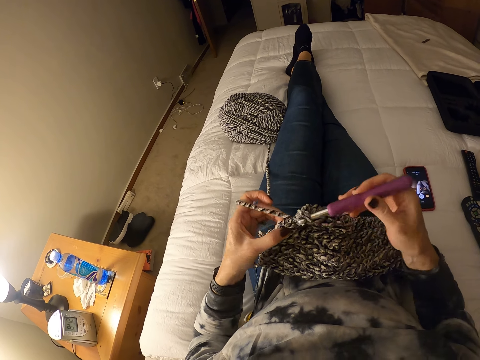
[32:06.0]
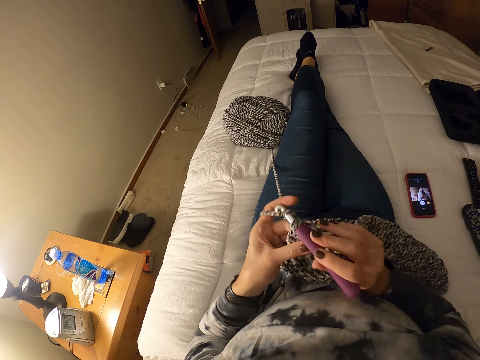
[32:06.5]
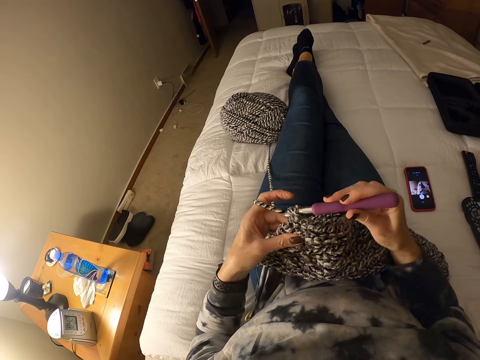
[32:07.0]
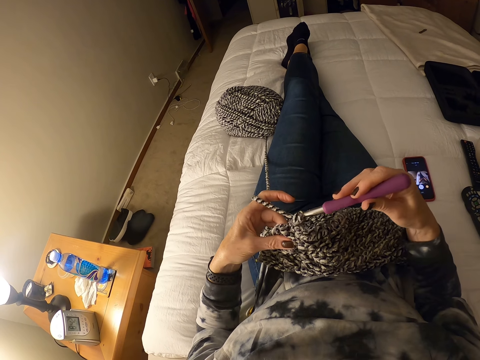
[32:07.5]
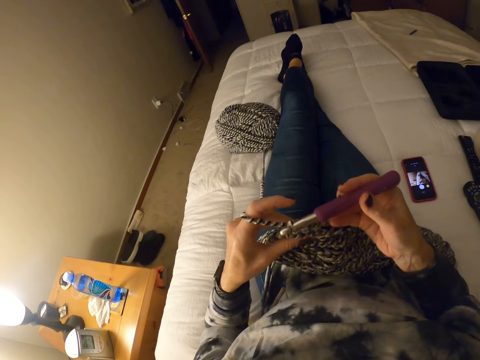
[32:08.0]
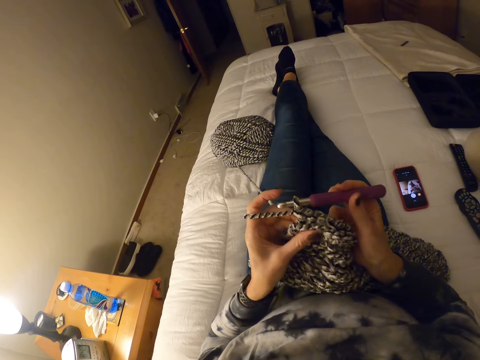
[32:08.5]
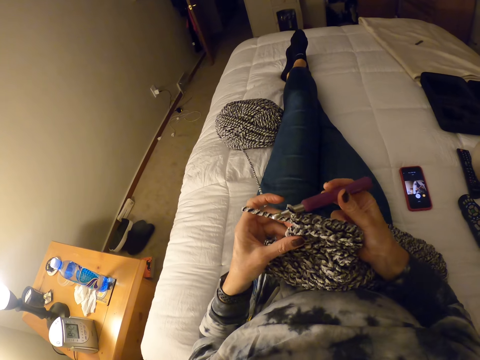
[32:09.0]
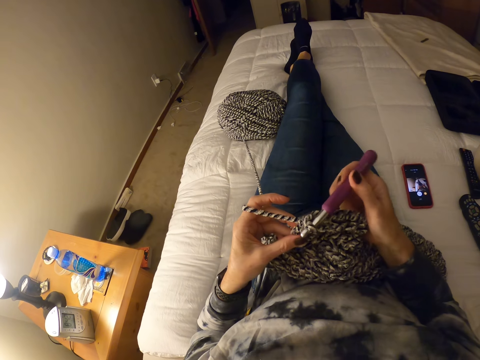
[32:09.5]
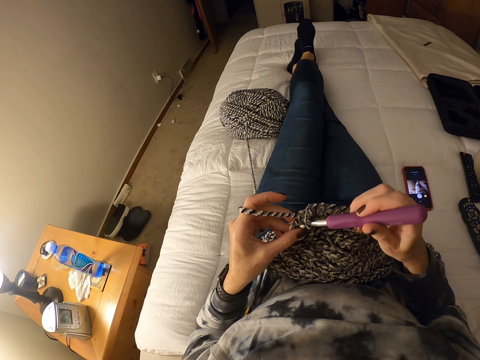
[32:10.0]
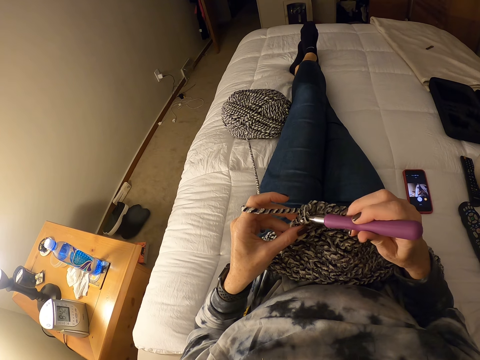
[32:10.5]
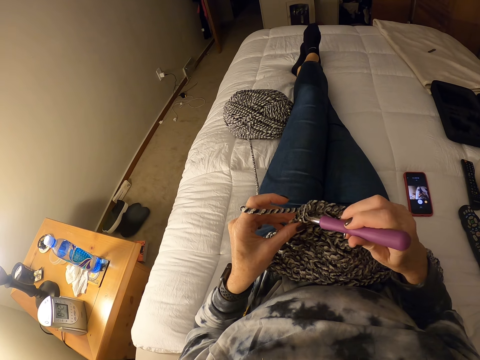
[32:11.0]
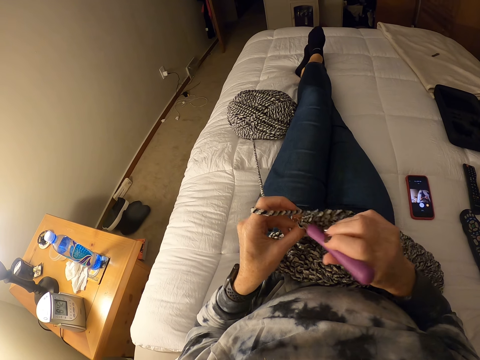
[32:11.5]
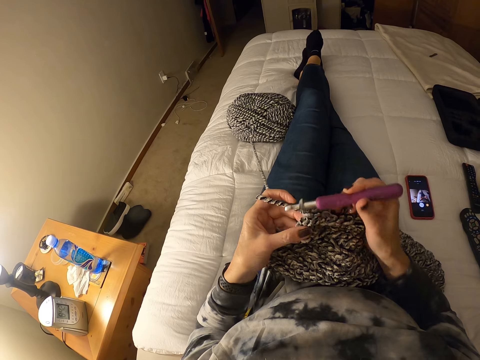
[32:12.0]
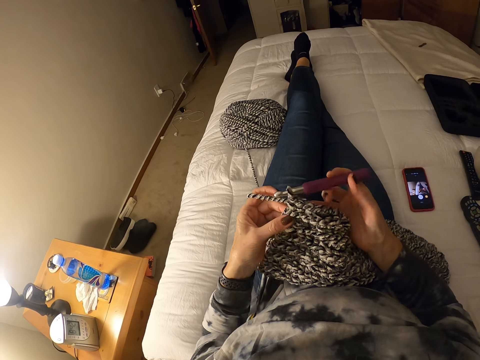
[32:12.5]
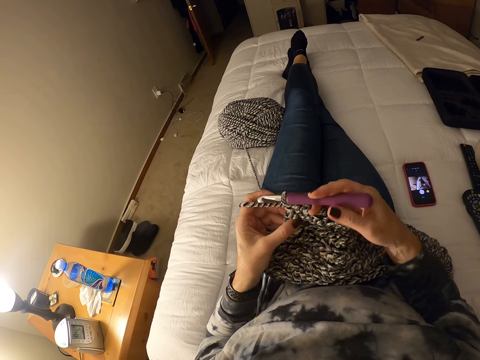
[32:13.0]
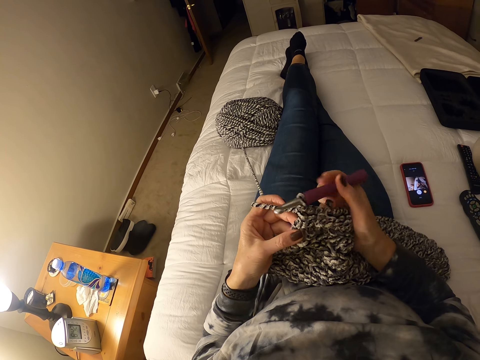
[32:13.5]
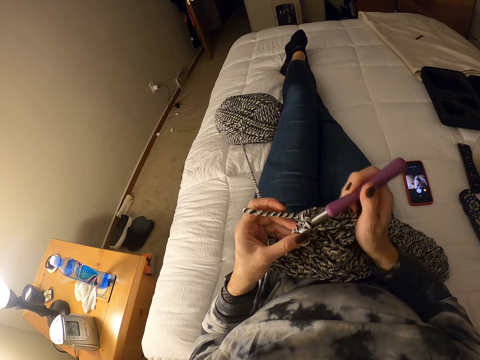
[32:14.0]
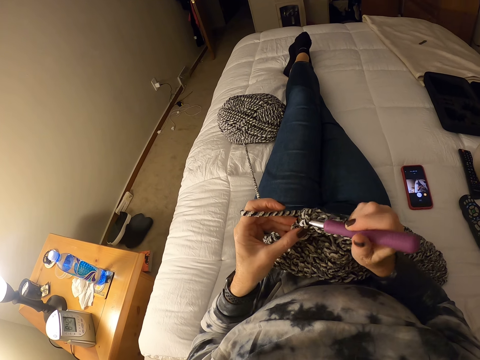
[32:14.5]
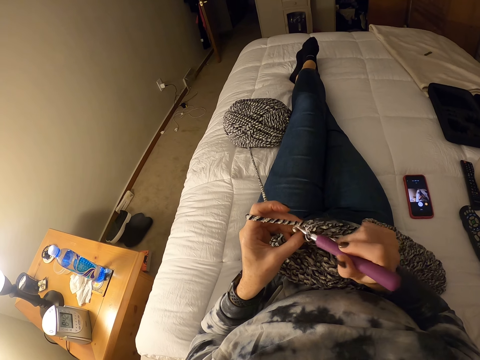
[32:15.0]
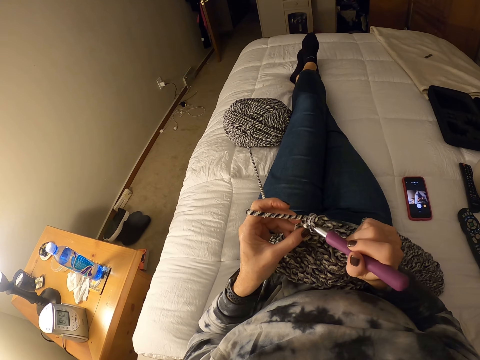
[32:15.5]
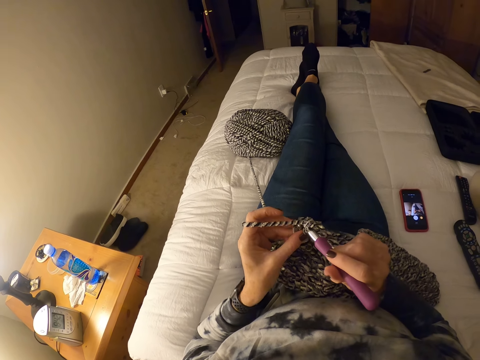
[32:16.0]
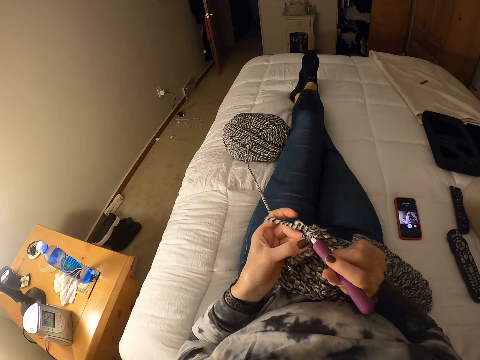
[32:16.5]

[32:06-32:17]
The camera wearer pulls the fabric. They knit the fabric.

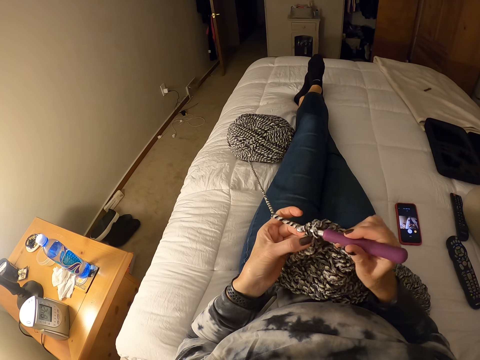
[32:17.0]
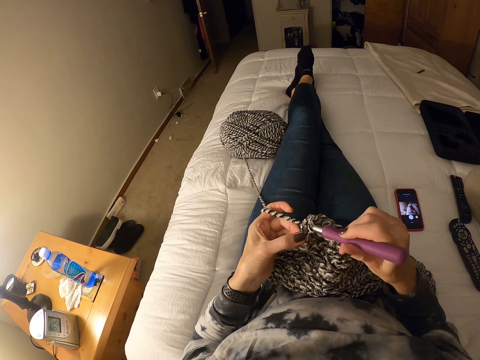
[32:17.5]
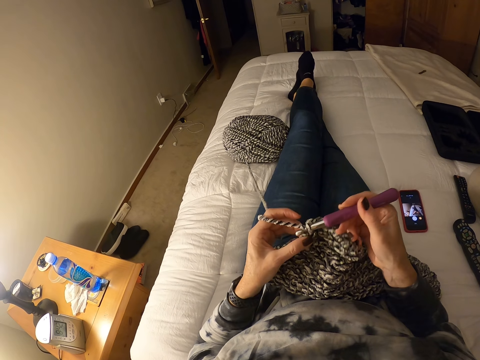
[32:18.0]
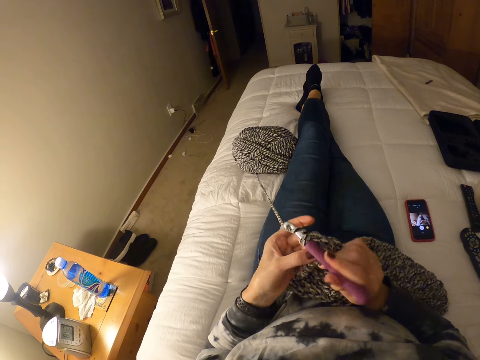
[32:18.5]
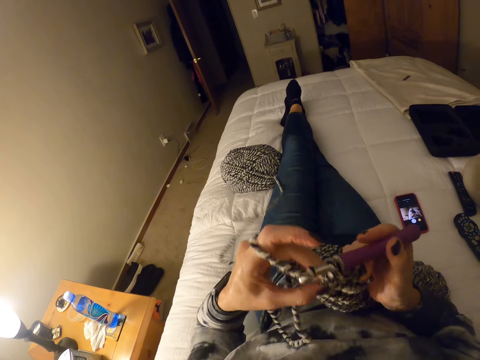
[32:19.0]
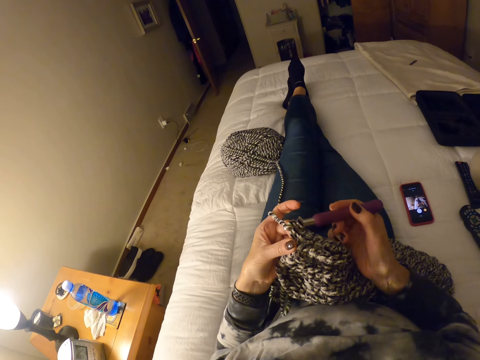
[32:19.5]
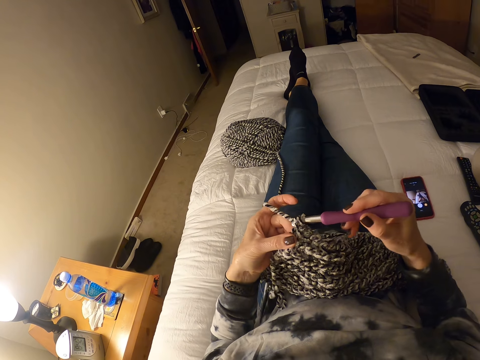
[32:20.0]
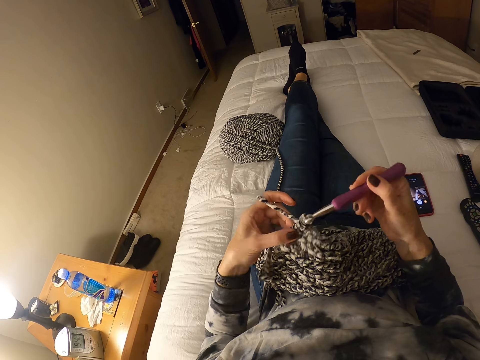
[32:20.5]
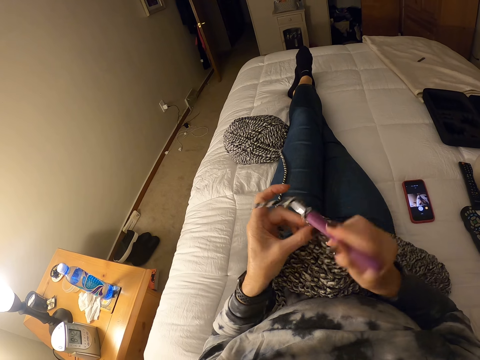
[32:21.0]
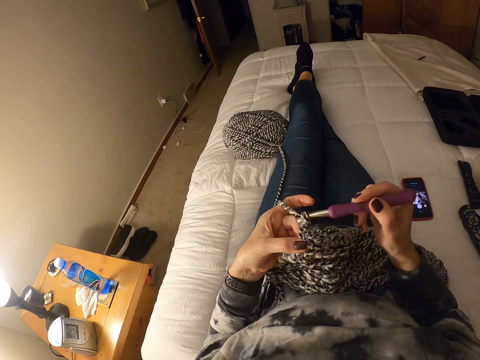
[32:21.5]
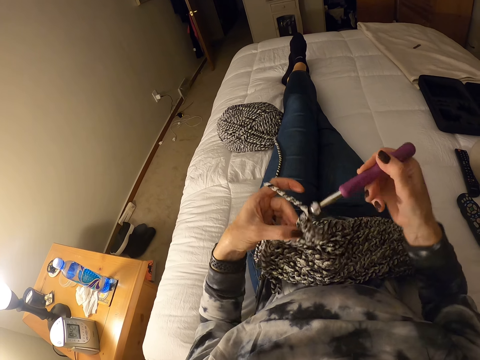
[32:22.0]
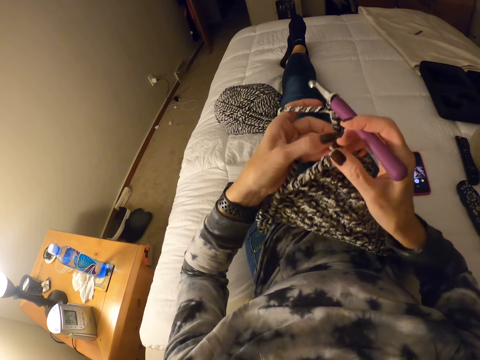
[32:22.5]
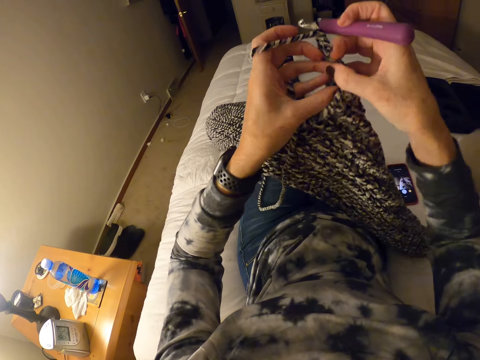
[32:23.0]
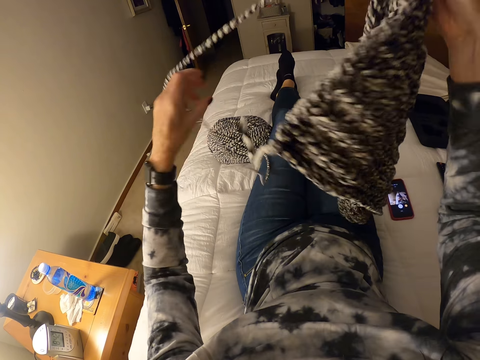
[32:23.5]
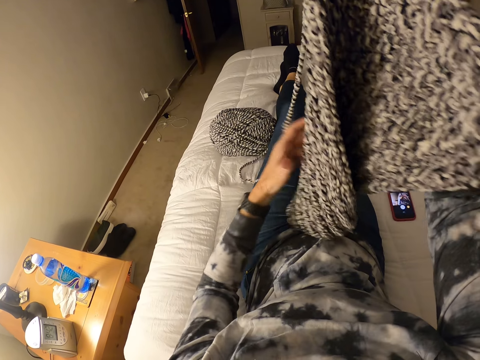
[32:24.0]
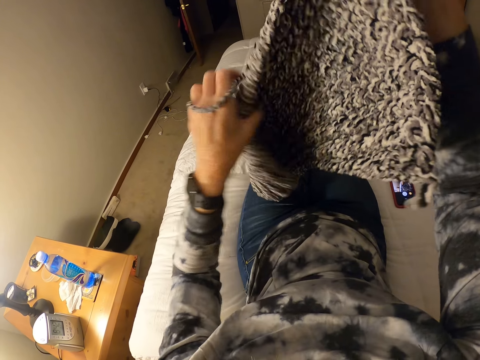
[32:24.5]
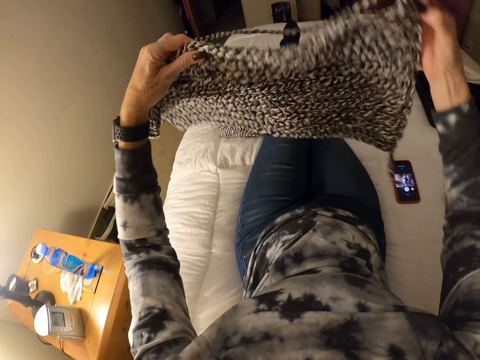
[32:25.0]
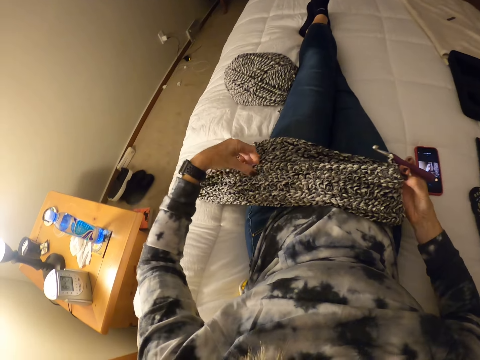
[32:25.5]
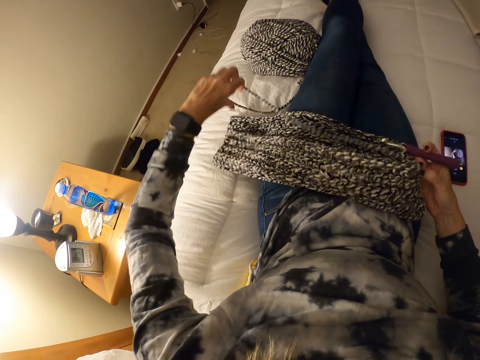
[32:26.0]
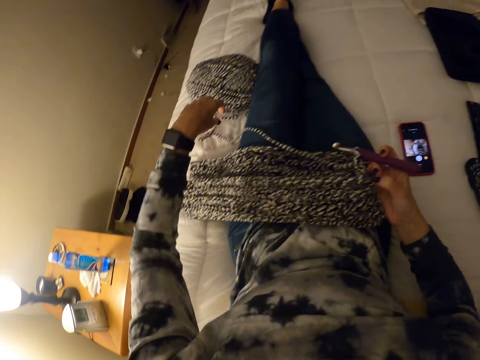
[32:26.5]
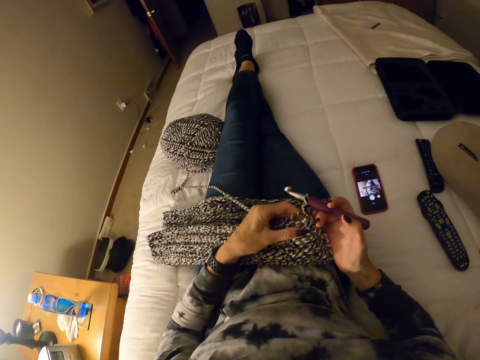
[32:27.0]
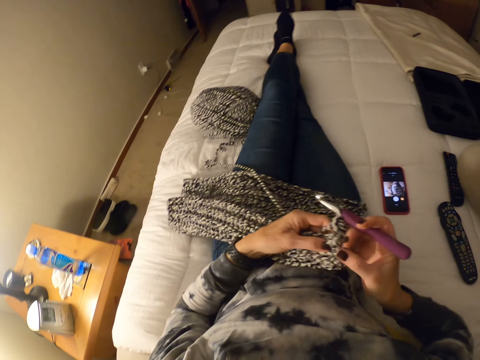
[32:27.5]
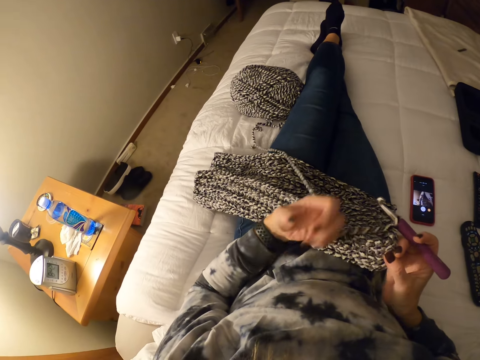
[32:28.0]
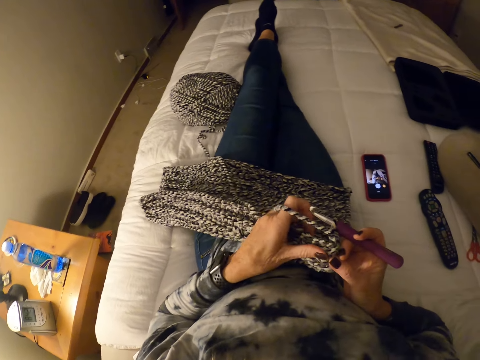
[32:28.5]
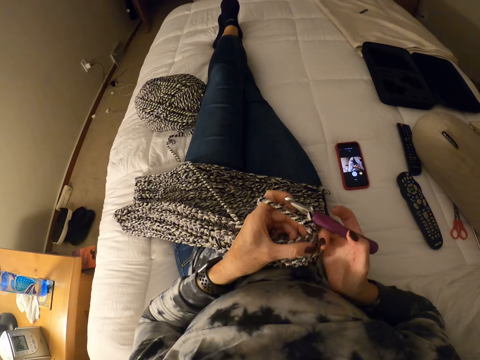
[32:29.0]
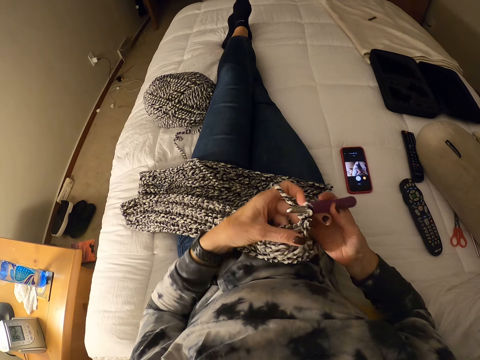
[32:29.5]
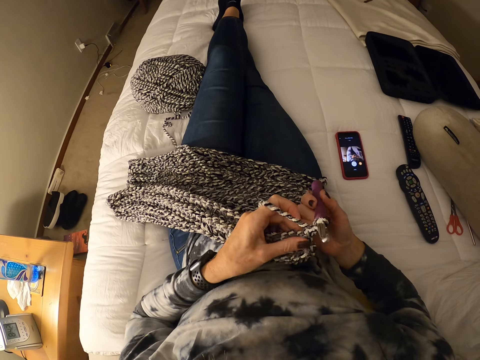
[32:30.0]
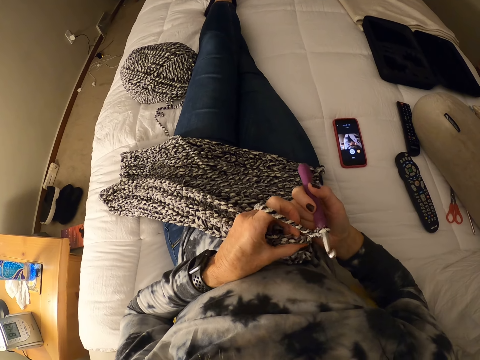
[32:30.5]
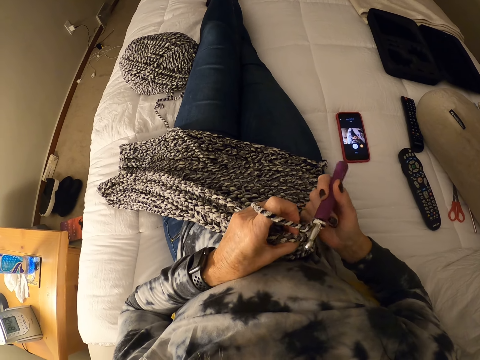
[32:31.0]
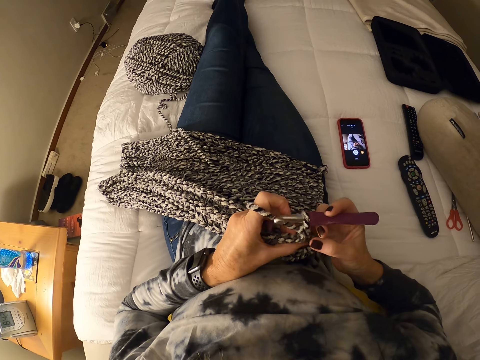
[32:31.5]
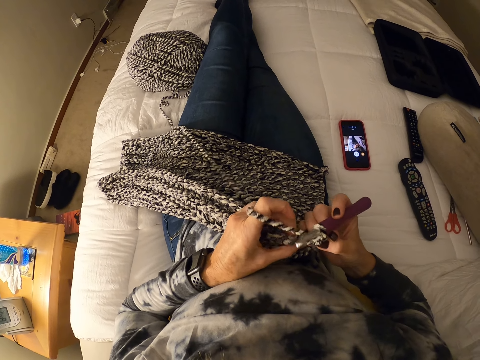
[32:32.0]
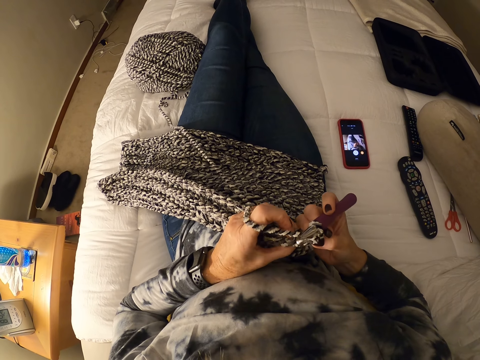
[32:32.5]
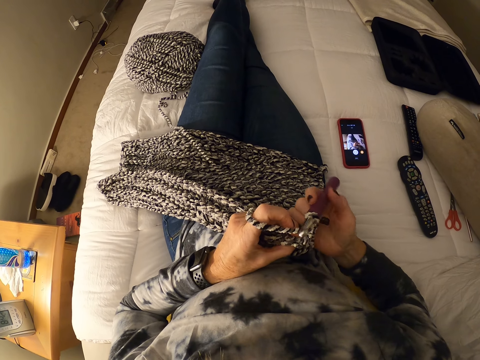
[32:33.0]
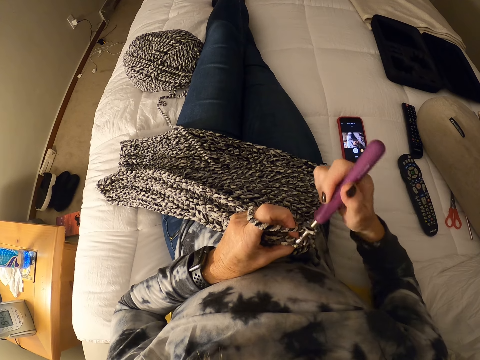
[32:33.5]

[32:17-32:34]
The camera wearer pulls the thread. She knits the fabric. She lifts up the yarn. She lifts the fabric. She drops the yarn on her thighs. She touches the thread. She crochets with the yarn and a crochet hook. She rolls the thread on a finger.
